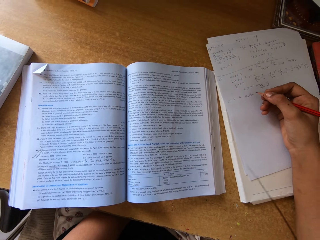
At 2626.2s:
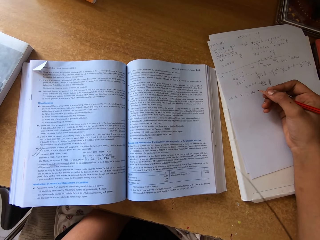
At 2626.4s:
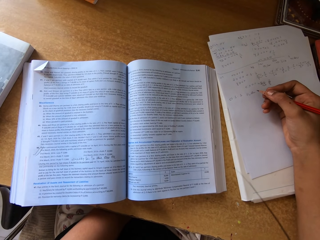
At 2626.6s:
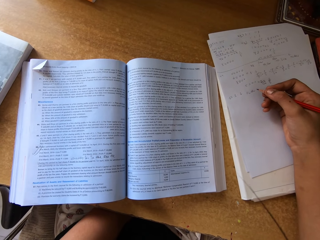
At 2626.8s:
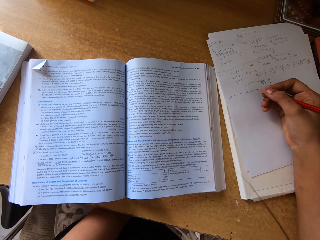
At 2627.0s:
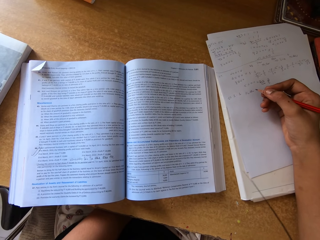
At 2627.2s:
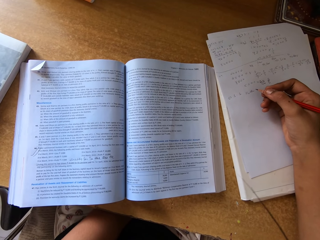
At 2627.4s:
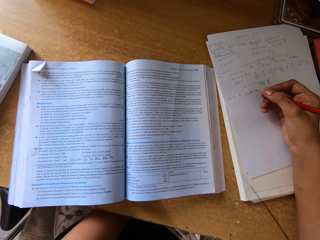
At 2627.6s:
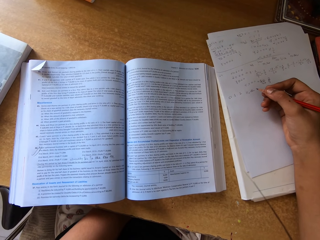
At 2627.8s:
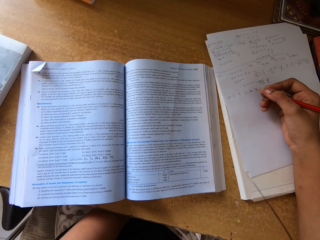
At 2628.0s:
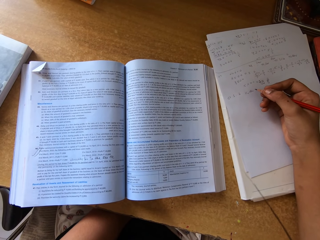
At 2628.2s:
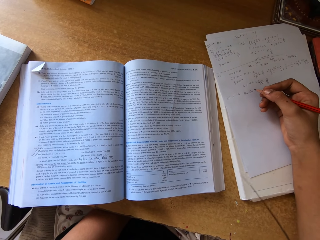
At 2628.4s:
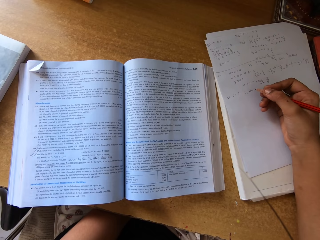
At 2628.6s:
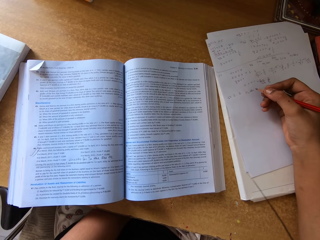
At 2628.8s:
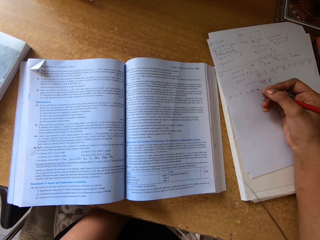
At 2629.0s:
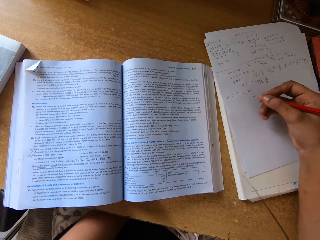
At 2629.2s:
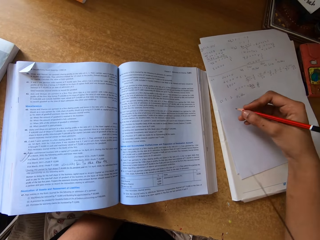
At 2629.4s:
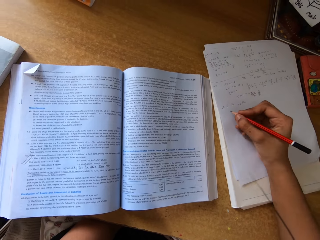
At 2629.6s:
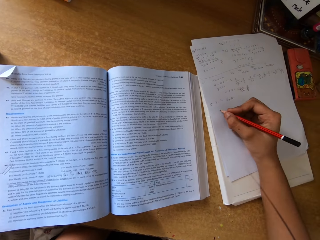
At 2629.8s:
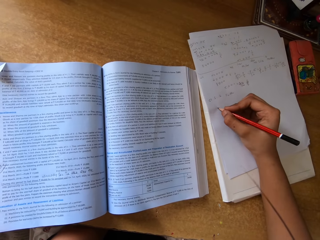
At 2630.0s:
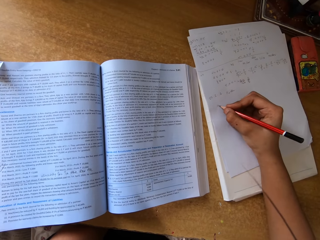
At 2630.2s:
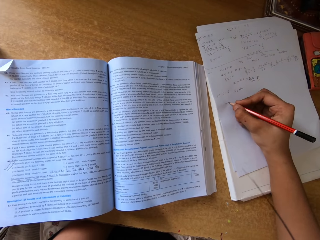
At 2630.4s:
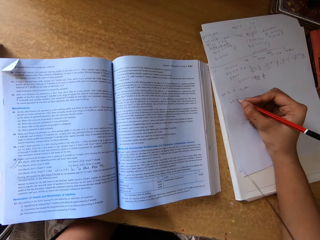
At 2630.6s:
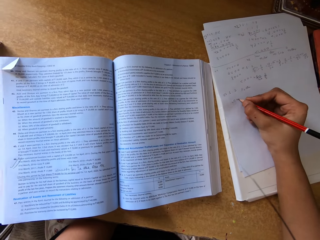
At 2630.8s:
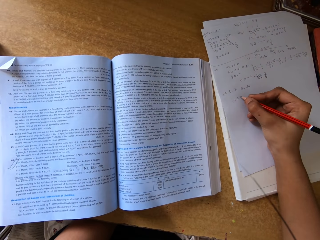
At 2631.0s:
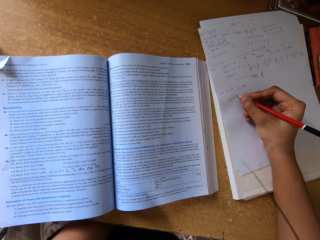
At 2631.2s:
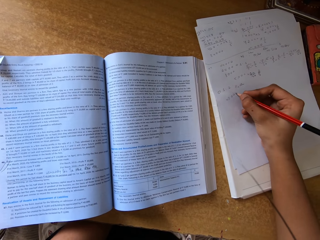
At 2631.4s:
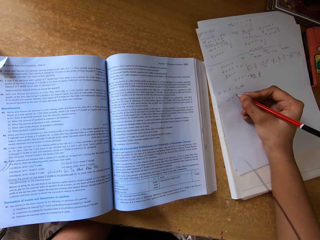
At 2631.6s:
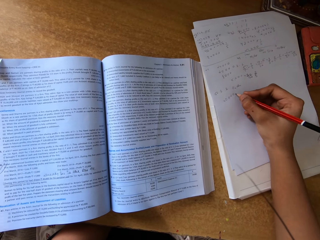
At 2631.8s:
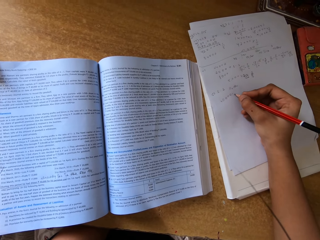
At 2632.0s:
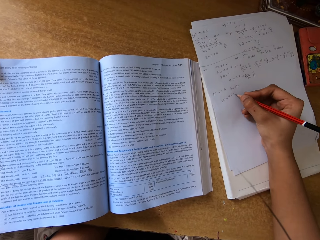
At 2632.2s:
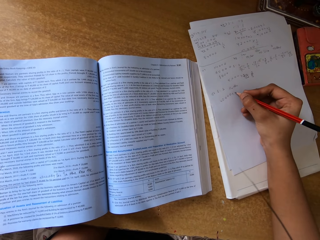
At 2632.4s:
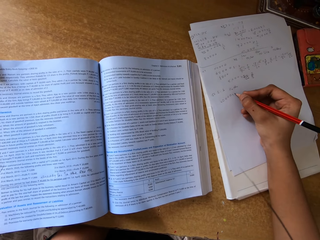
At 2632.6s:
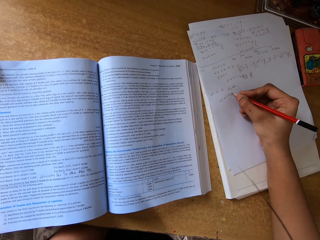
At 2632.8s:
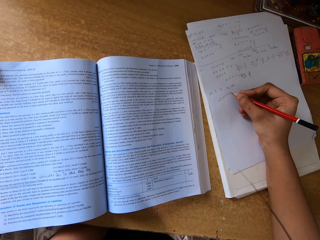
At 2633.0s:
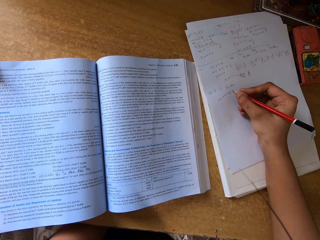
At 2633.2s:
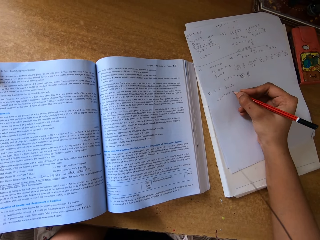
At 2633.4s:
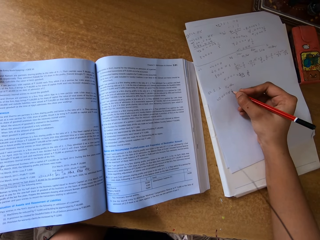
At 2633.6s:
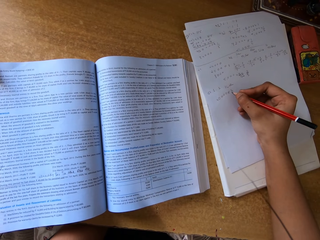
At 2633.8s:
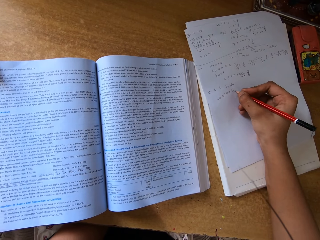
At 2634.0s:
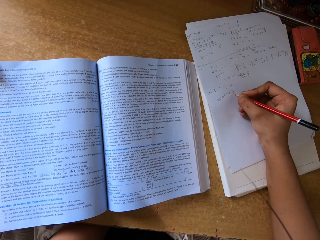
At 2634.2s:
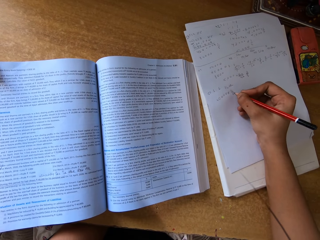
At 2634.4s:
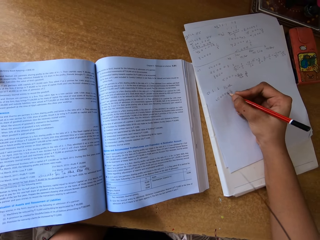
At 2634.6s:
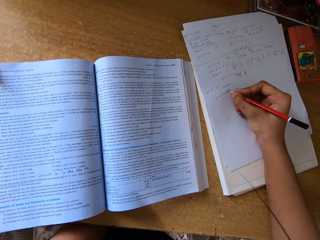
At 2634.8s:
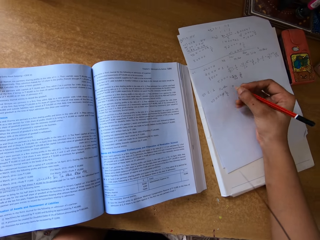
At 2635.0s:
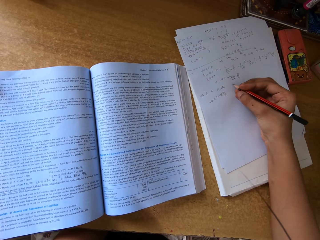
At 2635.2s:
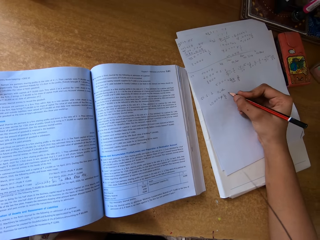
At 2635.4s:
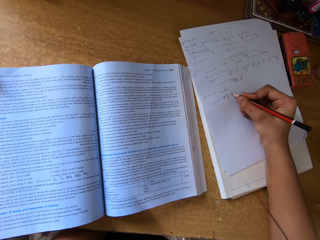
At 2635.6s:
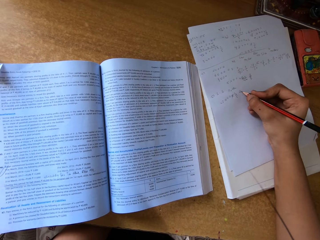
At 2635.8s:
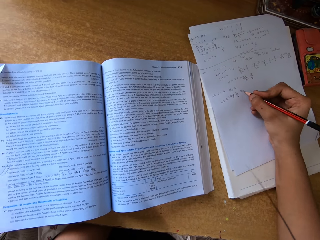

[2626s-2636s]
The camera wearer peruses the textbook. They write with a pencil on the paper.

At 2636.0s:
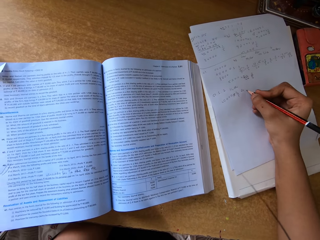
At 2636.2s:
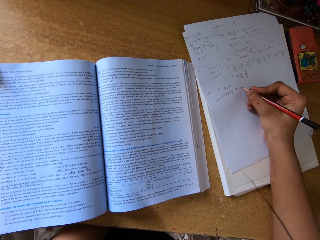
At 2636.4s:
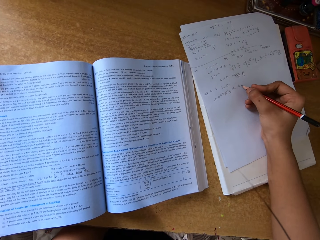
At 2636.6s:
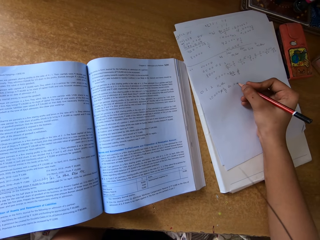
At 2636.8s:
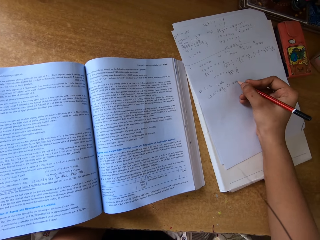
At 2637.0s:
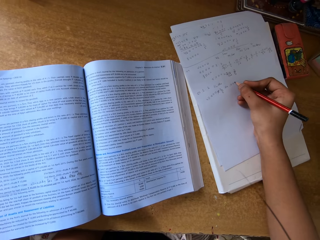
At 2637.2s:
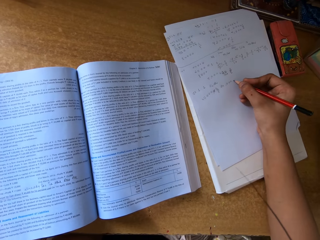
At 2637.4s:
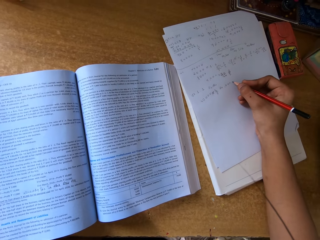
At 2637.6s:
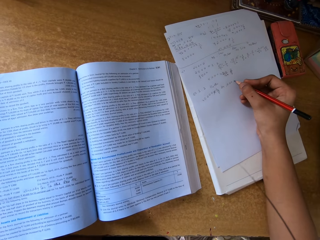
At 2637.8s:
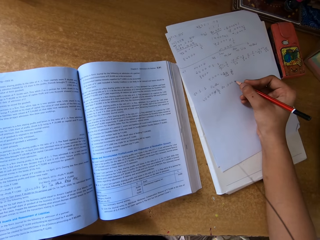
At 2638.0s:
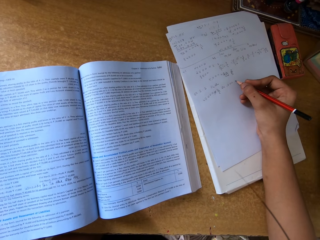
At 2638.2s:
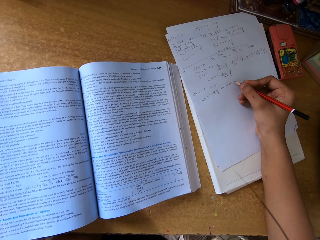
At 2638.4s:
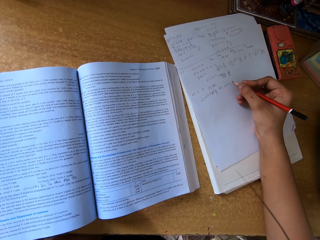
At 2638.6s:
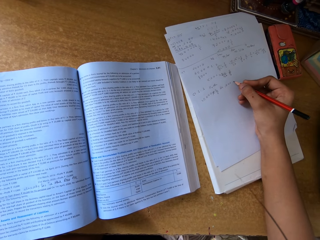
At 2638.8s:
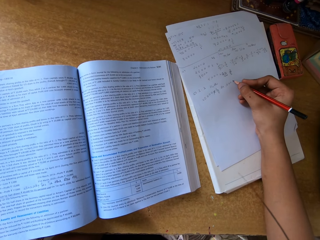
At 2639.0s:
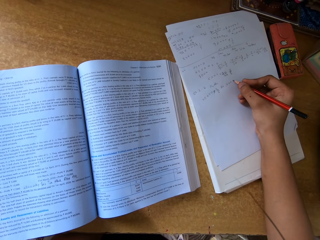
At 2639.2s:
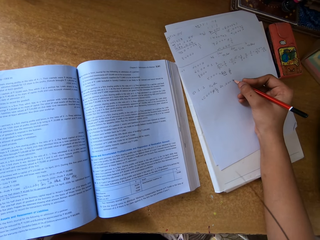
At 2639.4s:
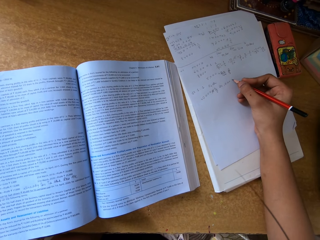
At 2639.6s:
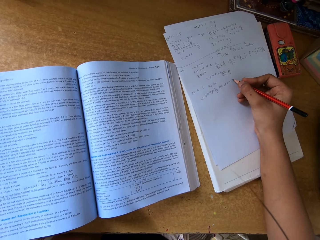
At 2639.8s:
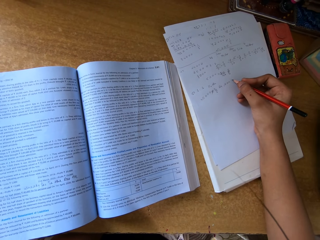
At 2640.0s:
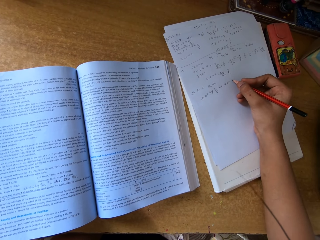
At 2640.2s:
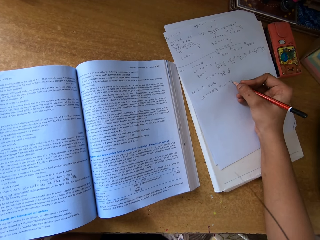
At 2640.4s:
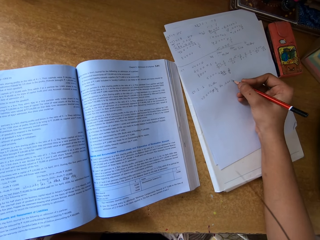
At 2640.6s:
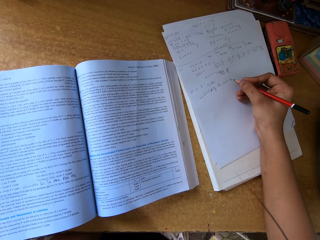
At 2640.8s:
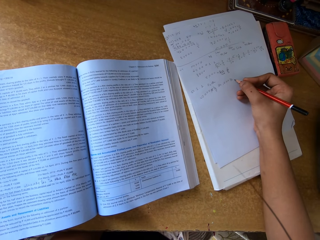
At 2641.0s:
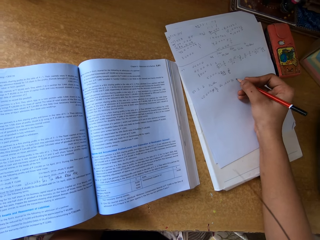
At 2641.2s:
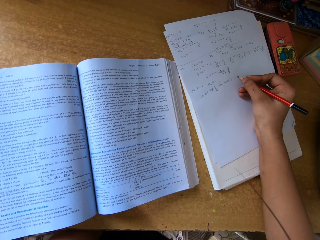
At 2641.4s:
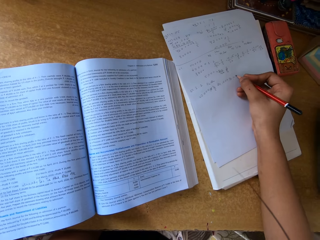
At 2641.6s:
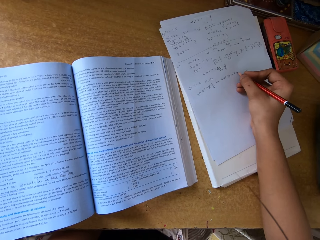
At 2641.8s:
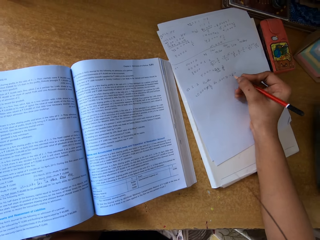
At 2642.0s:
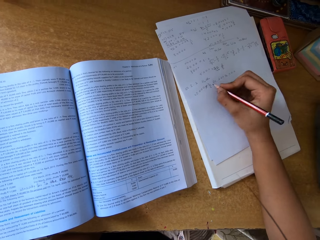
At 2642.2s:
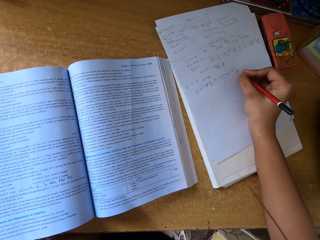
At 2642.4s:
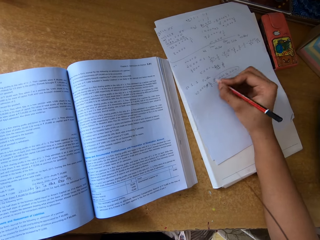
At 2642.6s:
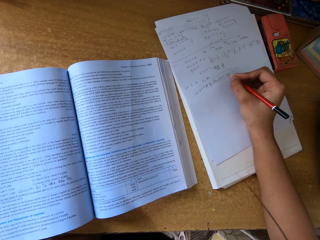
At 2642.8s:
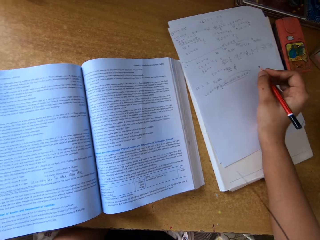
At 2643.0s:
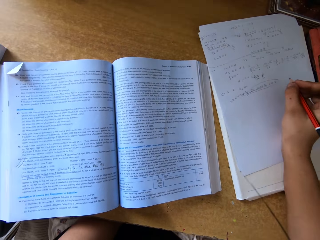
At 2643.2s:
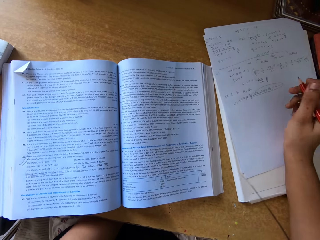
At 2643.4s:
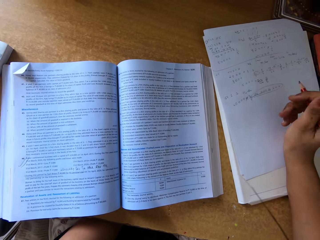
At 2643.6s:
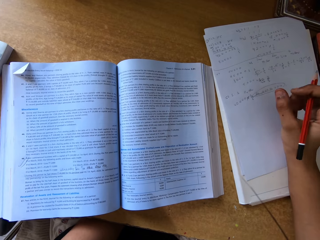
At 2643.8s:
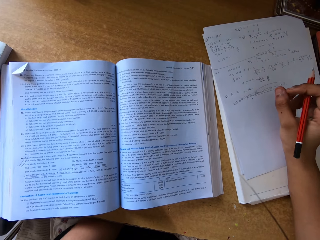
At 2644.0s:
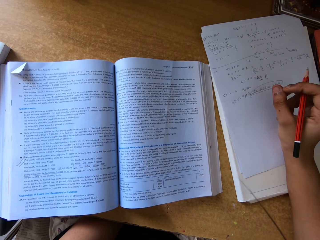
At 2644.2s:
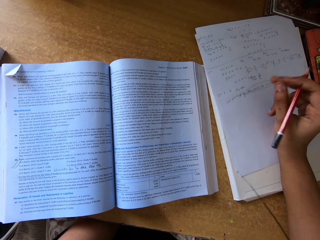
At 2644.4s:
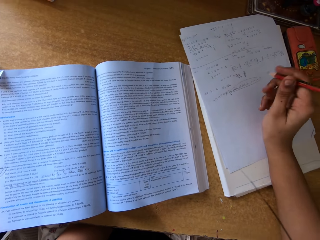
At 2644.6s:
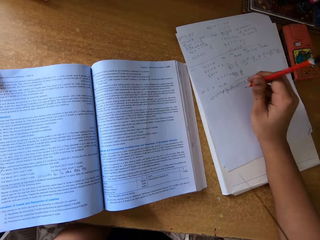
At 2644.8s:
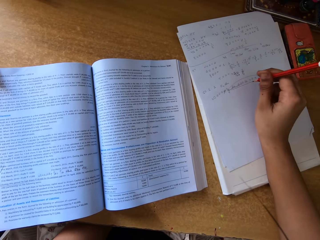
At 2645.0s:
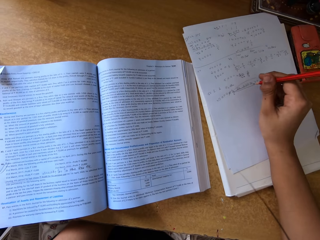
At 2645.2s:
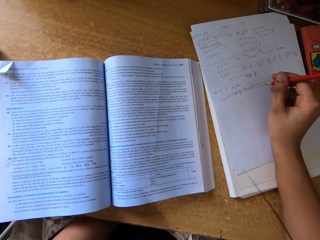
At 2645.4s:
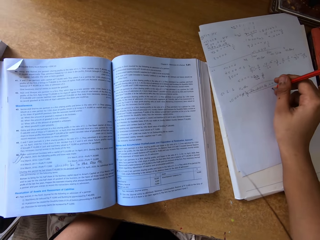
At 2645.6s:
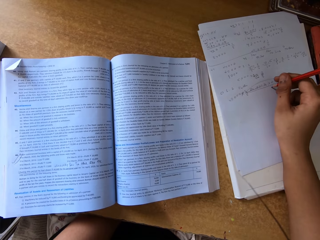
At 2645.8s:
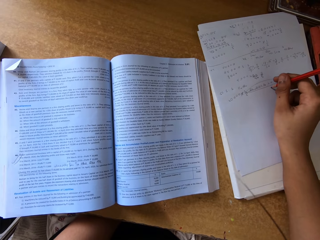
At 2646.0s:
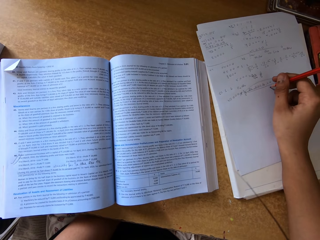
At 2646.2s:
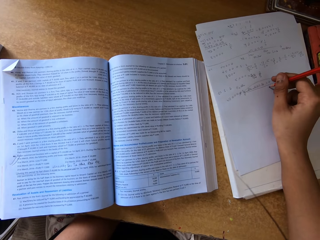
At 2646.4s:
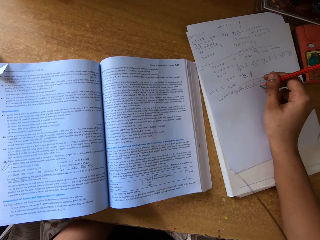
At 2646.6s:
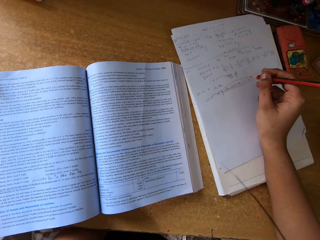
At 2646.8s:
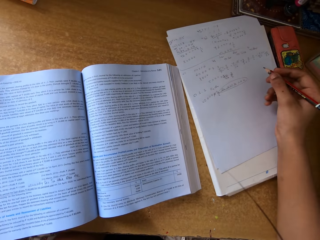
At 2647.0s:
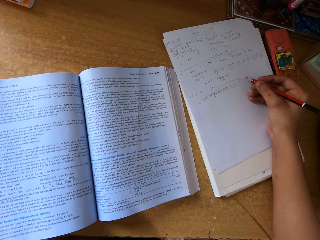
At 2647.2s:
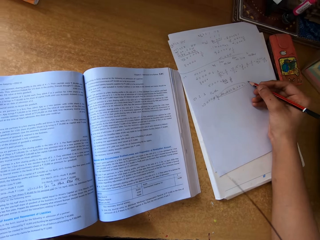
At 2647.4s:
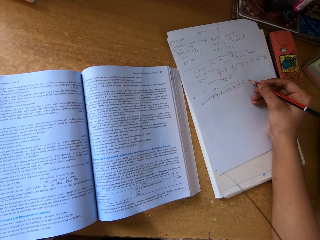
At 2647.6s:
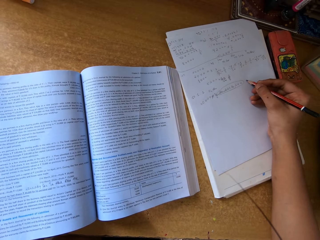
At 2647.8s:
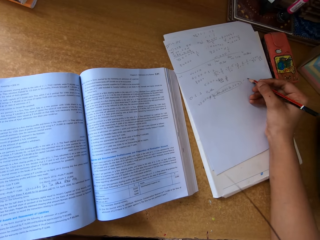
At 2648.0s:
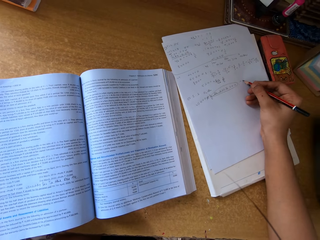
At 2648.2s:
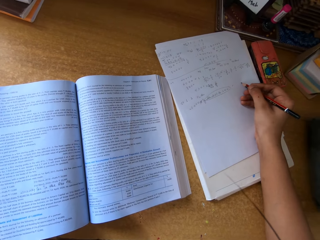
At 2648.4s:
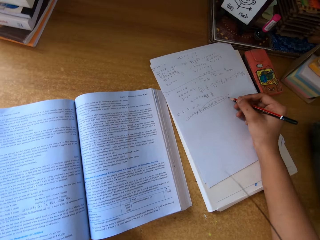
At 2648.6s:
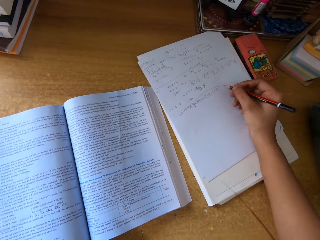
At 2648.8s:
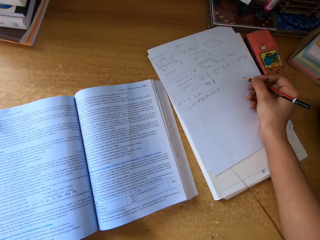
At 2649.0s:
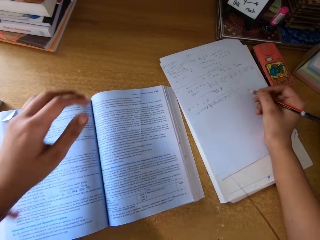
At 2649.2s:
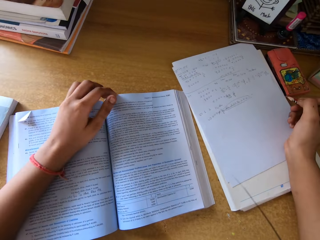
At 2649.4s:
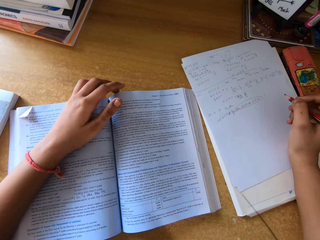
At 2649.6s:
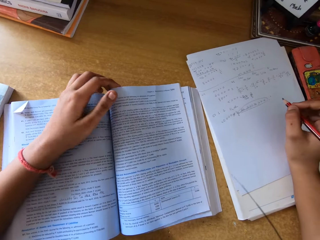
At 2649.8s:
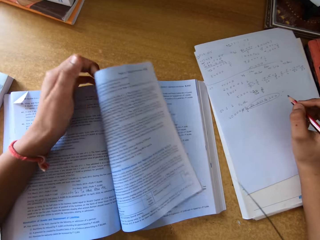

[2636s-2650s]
The camera wearer writes with a pencil on the paper. She peruses the textbook. She marks the paper. She taps the pencil on the paper. She writes on the paper. She lays her left hand on the book.
